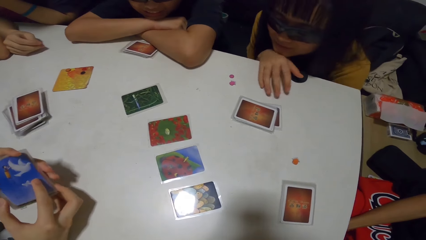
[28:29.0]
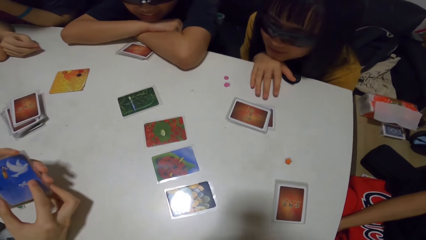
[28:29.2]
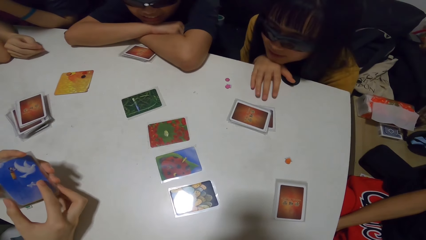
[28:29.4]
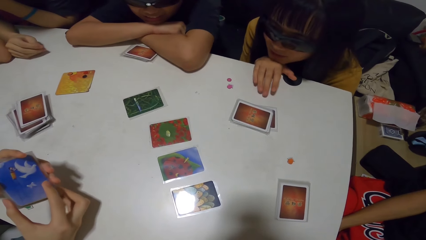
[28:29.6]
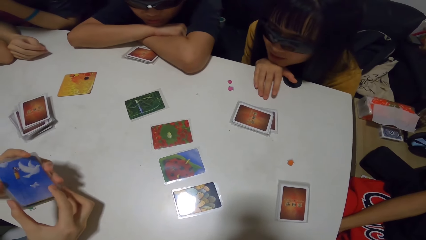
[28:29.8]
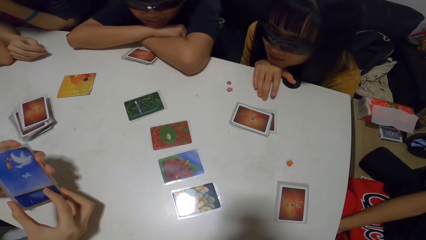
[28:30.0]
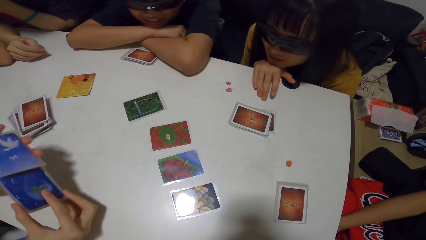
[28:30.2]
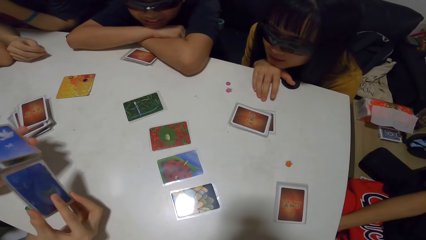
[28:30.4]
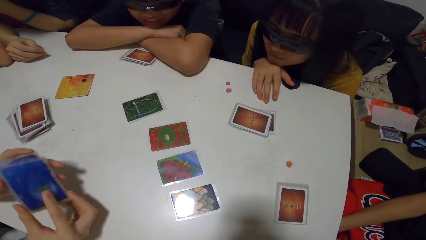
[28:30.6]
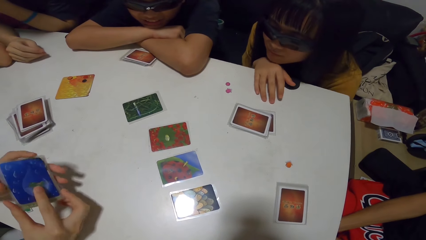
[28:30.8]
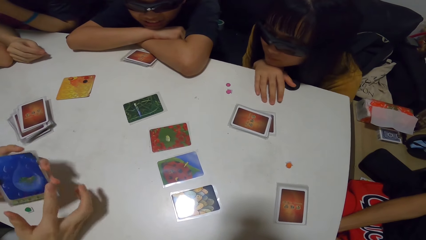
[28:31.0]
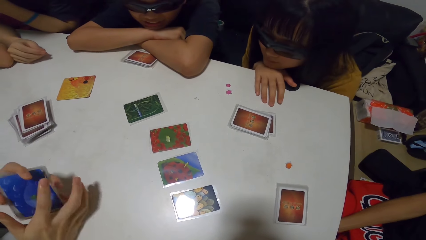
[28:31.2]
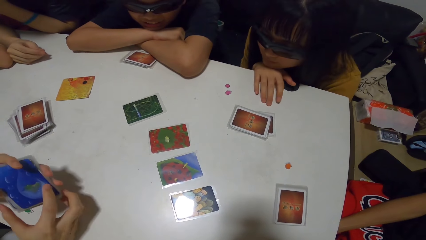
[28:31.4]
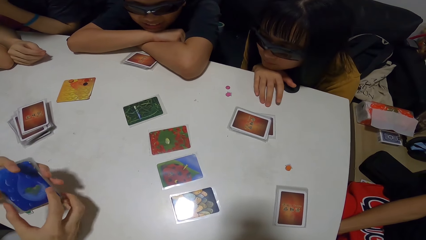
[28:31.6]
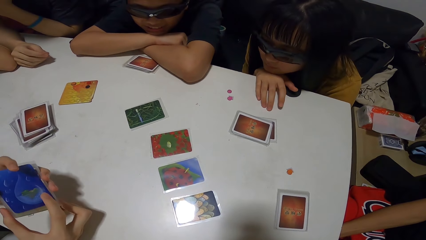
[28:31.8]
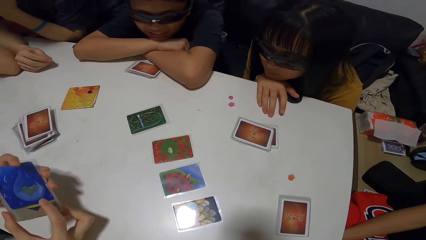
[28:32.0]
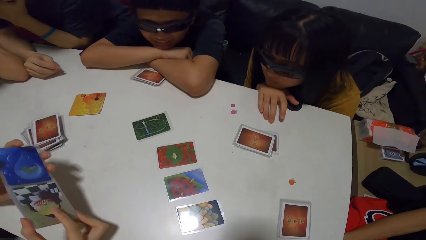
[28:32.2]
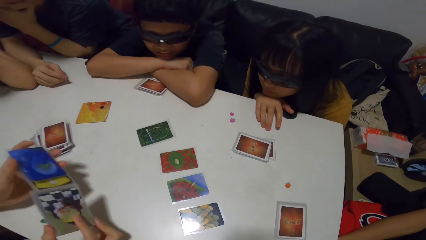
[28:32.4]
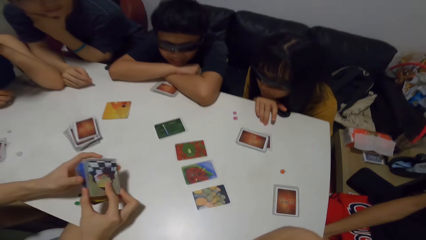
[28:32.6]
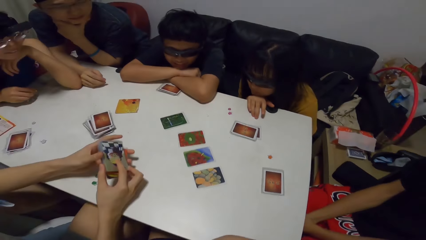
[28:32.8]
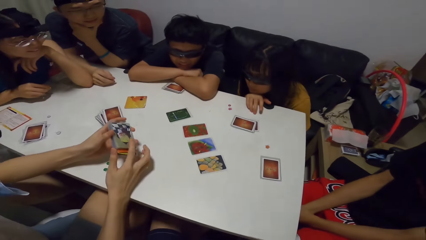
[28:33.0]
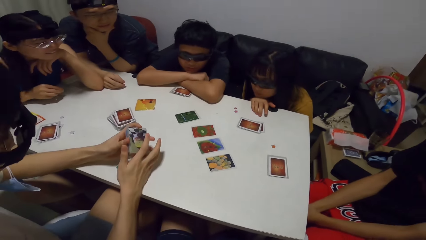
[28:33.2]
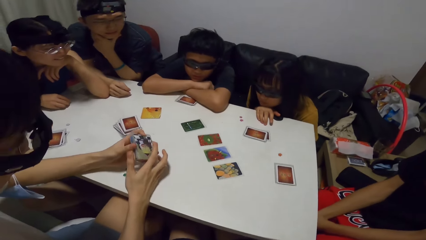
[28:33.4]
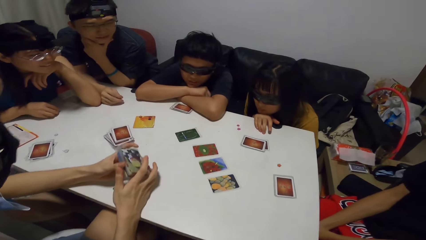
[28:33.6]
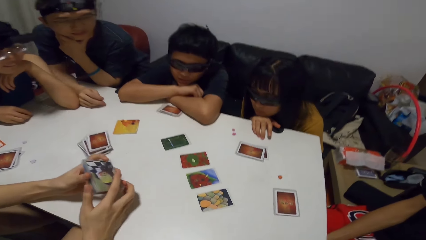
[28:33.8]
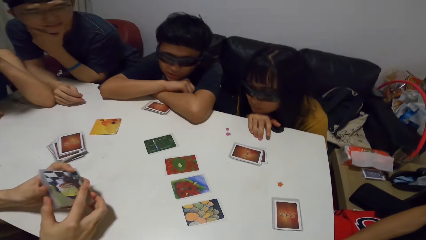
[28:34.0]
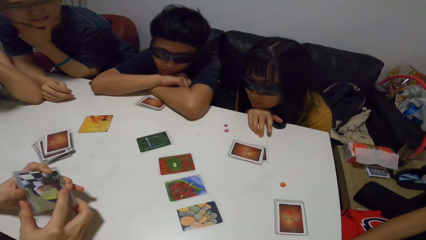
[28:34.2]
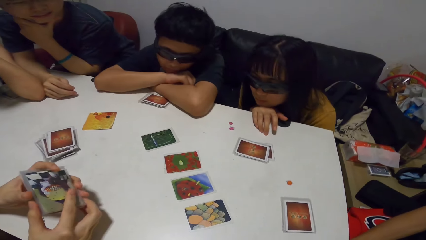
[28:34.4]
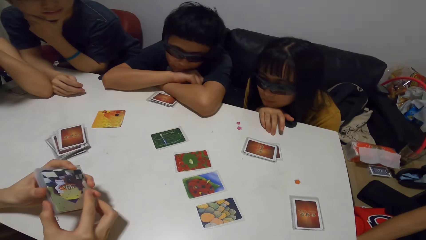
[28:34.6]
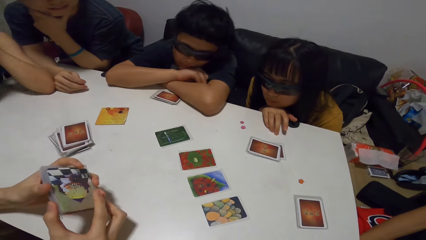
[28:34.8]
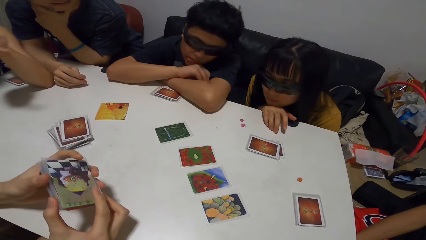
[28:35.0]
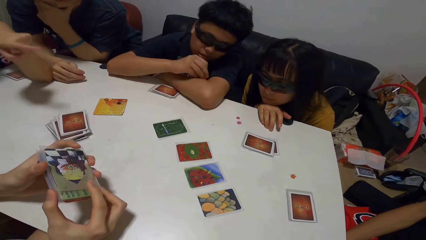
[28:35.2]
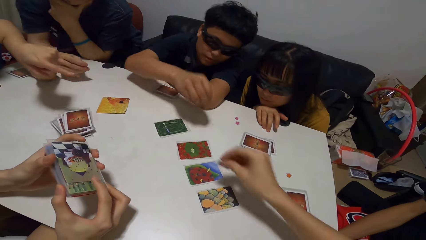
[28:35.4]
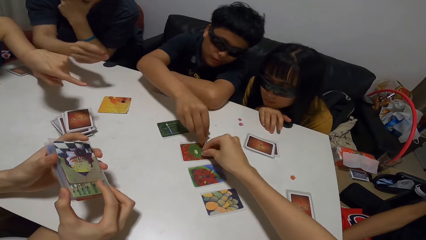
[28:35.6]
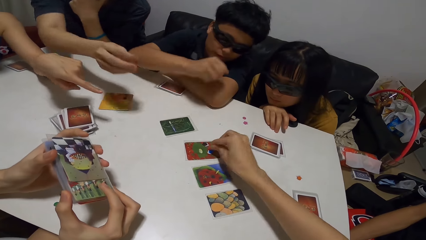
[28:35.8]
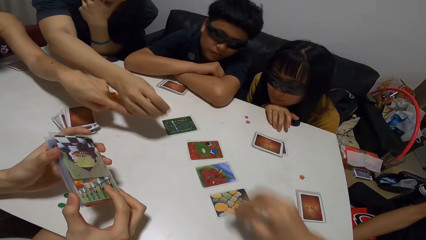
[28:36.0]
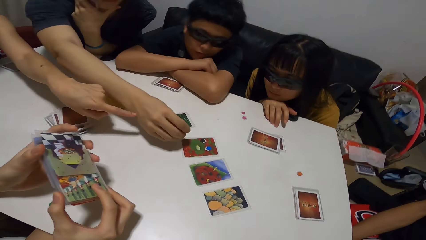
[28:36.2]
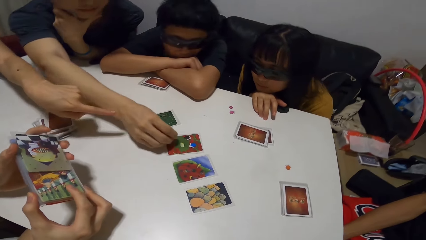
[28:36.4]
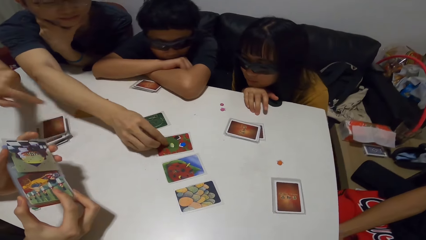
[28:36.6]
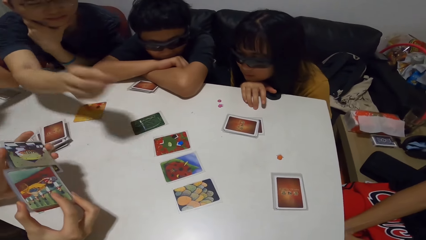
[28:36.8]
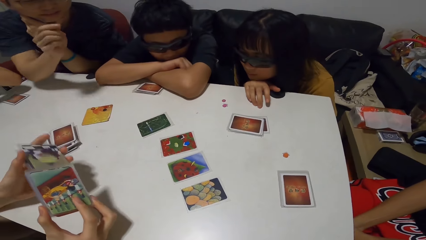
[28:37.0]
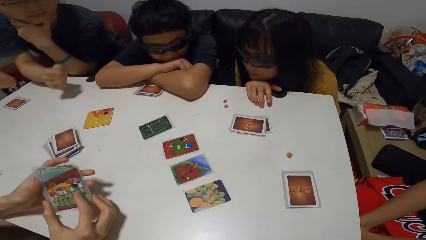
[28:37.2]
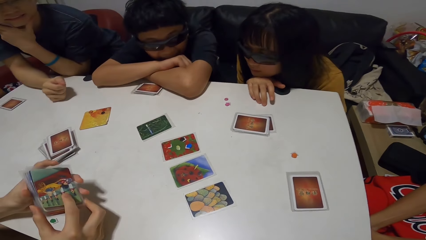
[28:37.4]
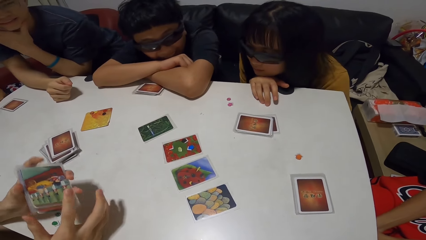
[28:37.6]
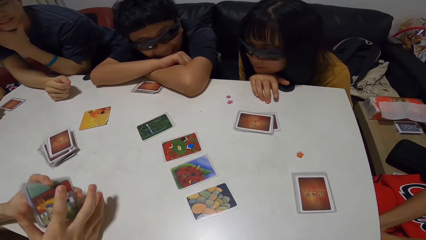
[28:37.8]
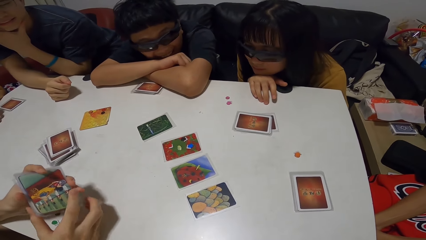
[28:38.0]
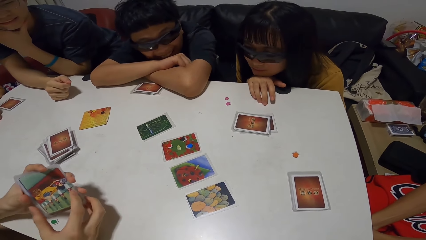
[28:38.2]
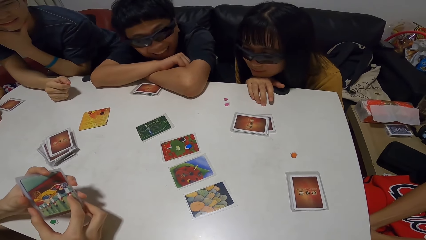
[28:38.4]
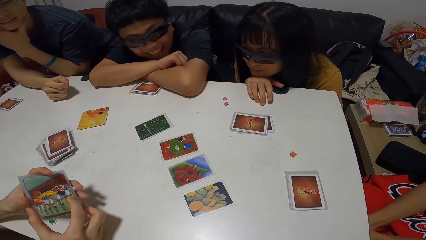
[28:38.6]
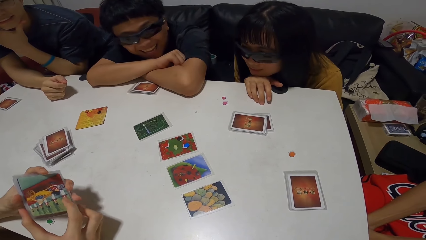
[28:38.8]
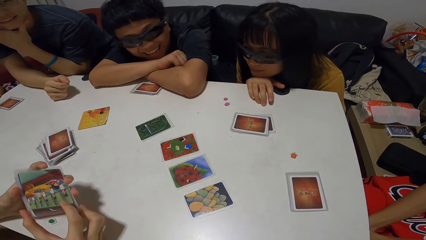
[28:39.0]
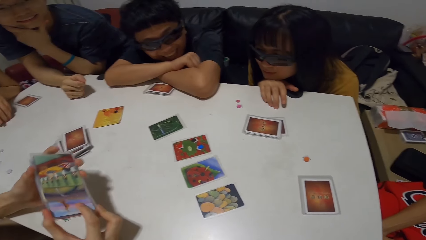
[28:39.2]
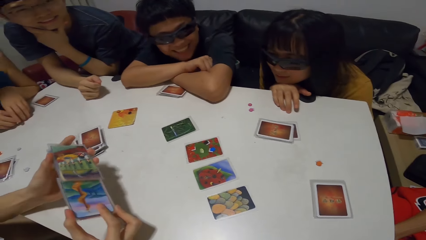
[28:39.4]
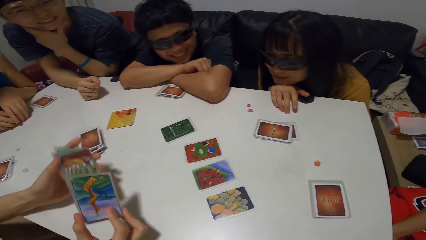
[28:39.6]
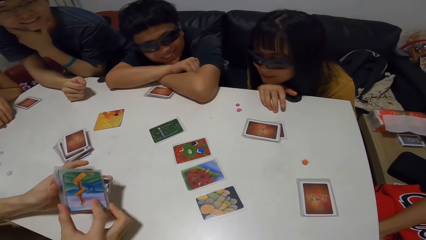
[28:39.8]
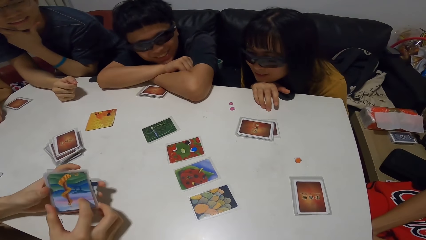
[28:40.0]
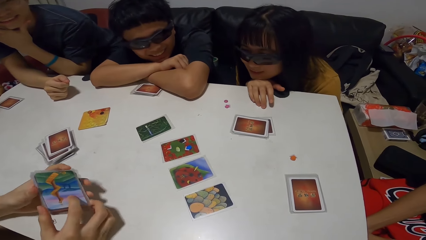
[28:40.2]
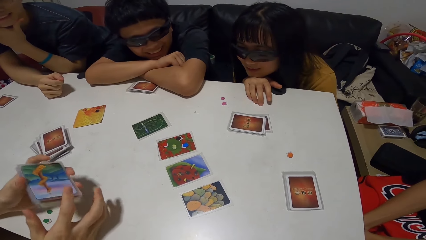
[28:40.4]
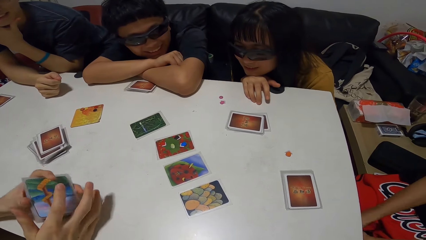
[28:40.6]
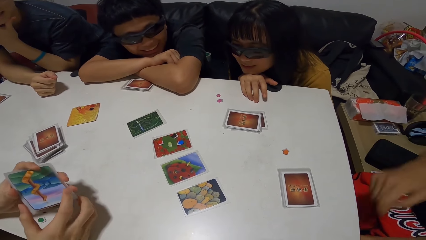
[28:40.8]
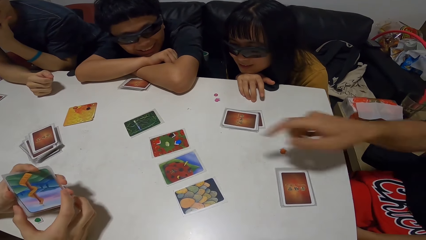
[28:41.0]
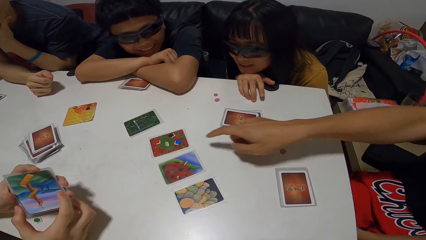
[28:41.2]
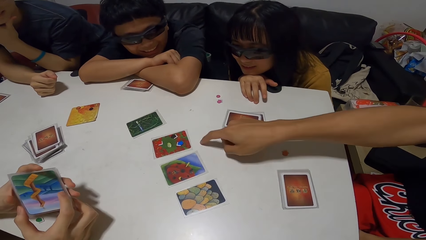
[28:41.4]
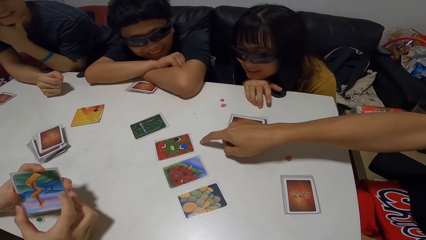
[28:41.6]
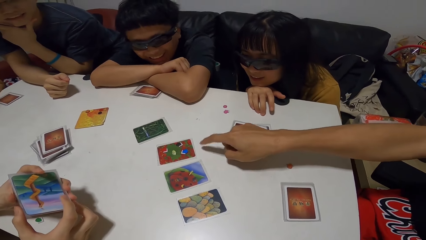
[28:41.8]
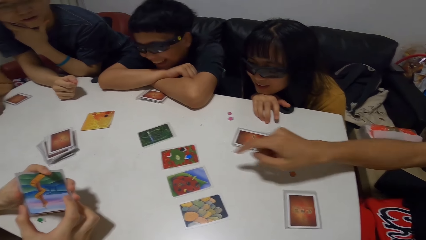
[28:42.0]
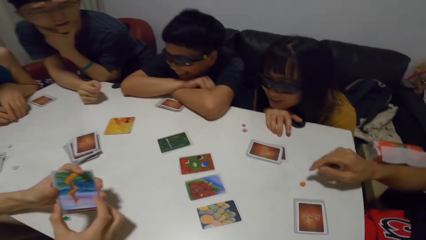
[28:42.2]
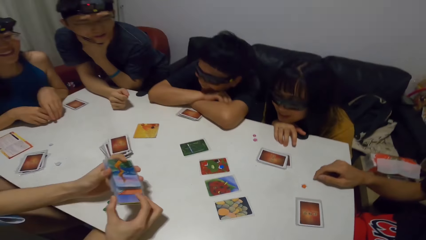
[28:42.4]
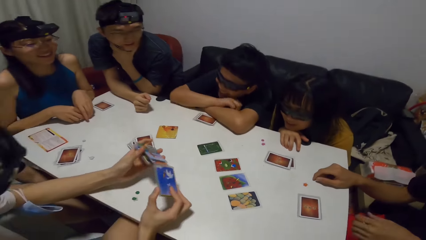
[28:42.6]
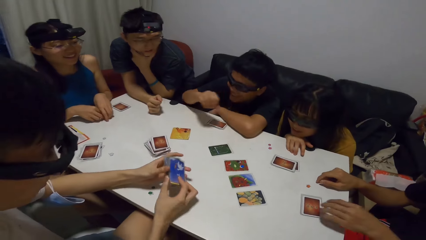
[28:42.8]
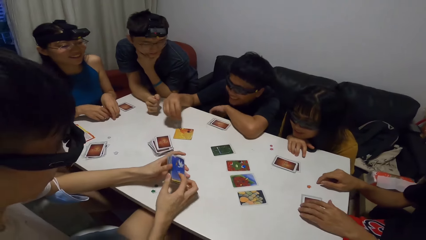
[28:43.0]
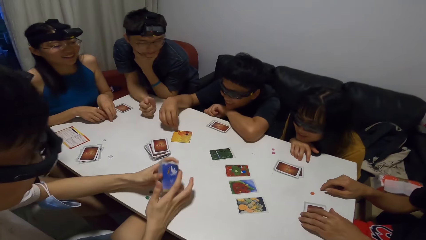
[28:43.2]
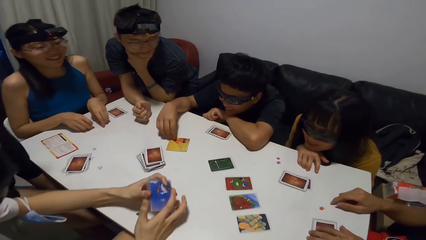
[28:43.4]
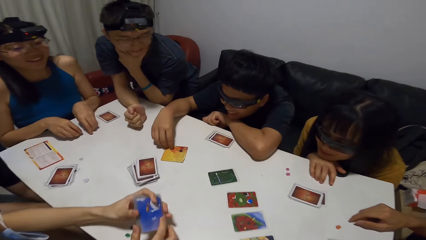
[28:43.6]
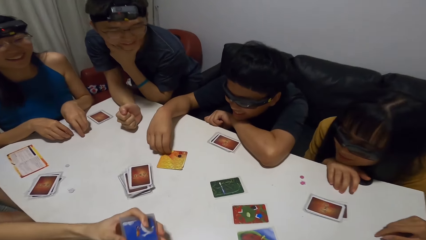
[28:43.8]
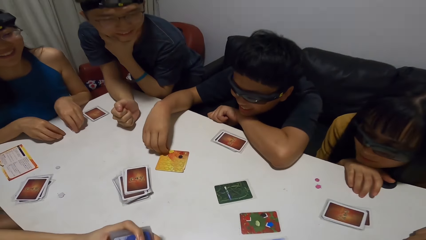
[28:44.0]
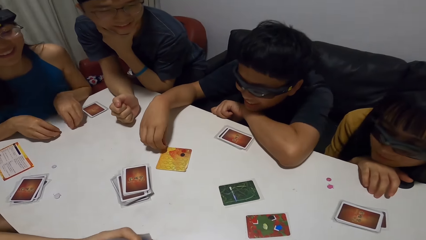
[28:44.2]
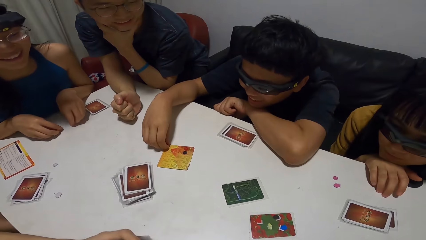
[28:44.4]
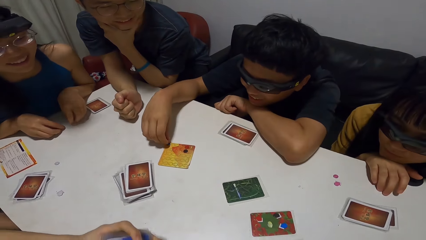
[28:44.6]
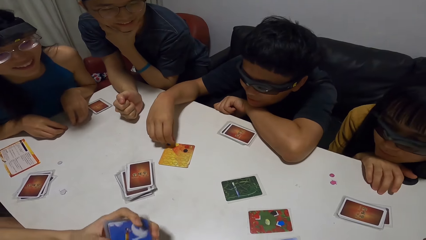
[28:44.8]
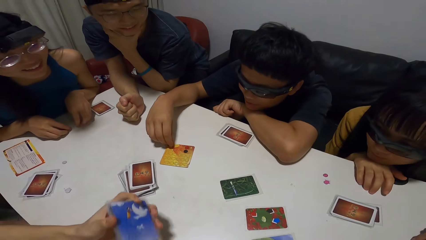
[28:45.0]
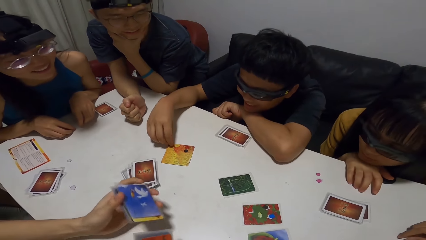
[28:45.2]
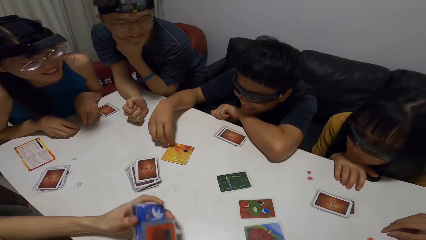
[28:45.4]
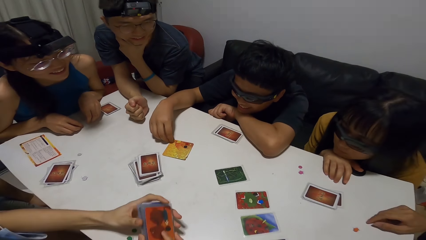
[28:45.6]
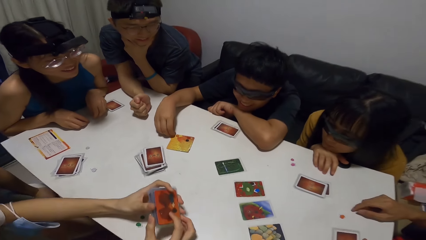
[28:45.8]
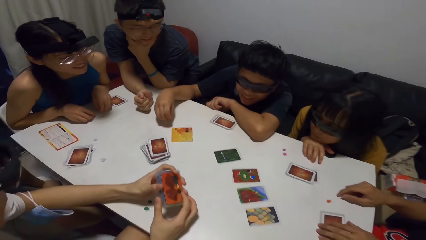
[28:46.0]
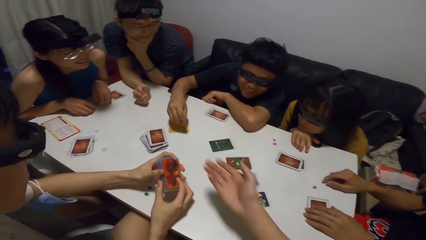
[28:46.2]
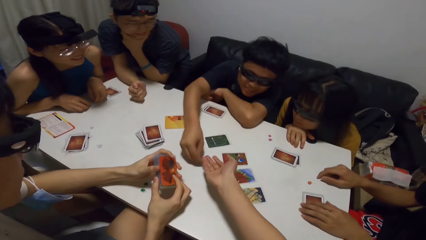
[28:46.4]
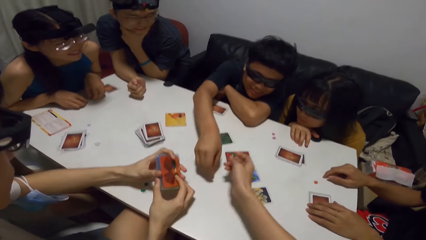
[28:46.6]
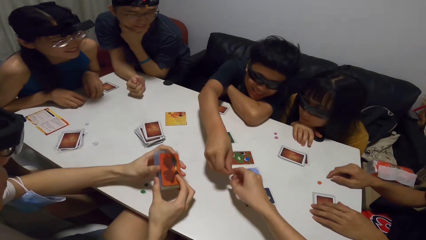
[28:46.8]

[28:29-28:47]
A person shuffles cards. A man drops a button on a card on the table with his right hand. The camera wearer drops a button on the card on the table with his right hand. Another man drops a button on the card on the table. A third man taps on the table with his right hand. The first man moves some buttons on the card on the table with his right hand. He picks a button from the card on the table with his right hand. The camera wearer collects the button from the first man with his right hand.
